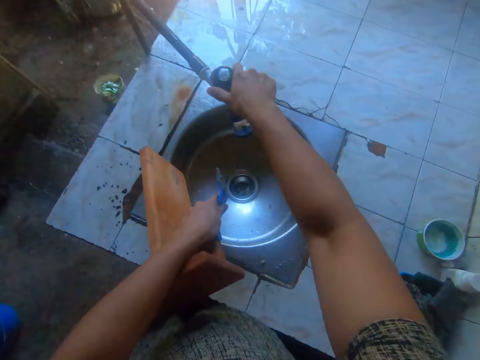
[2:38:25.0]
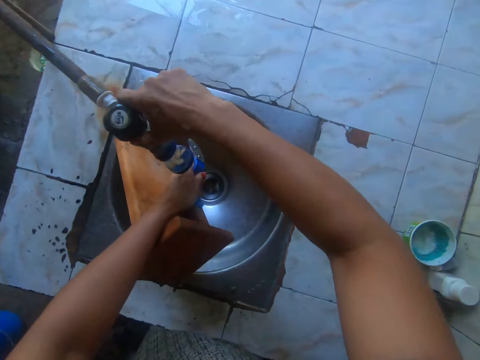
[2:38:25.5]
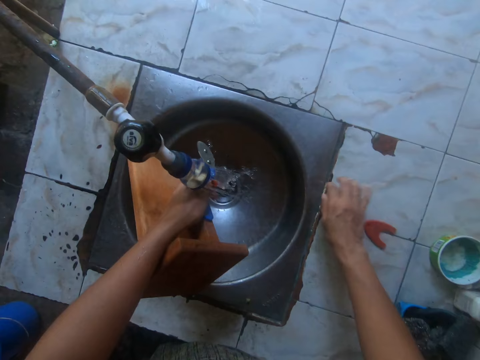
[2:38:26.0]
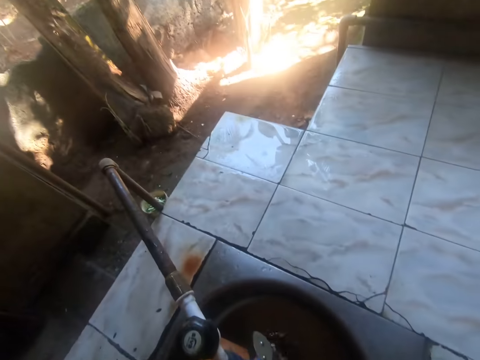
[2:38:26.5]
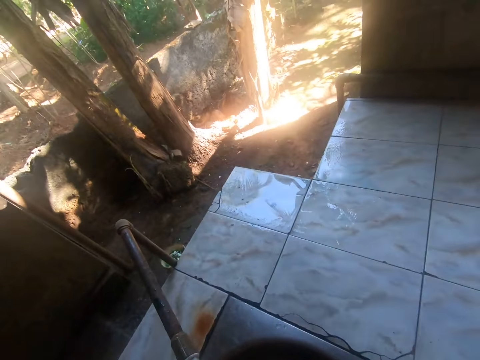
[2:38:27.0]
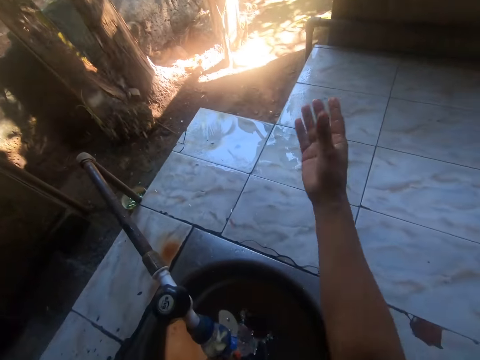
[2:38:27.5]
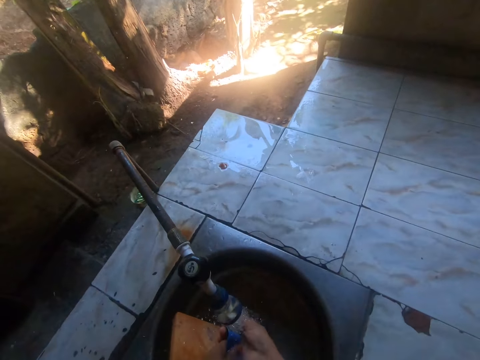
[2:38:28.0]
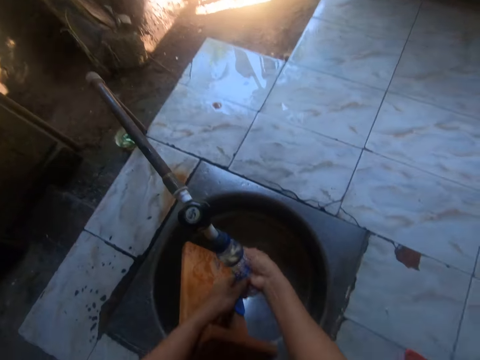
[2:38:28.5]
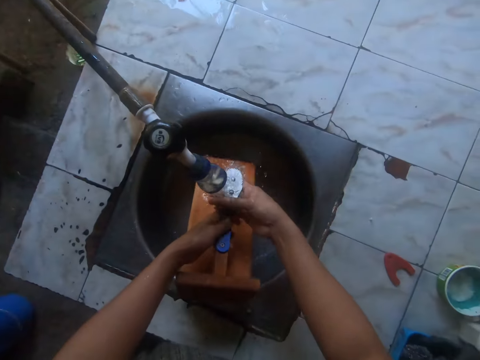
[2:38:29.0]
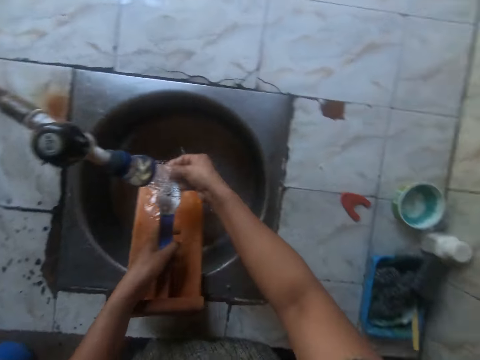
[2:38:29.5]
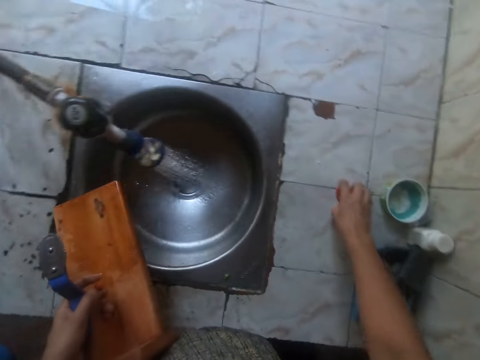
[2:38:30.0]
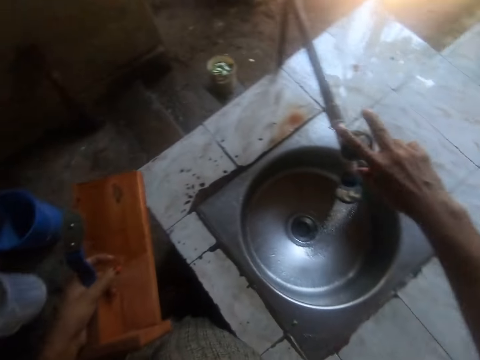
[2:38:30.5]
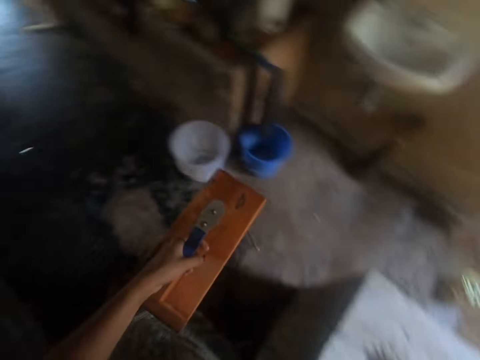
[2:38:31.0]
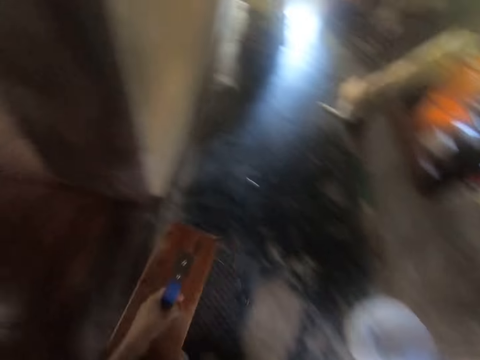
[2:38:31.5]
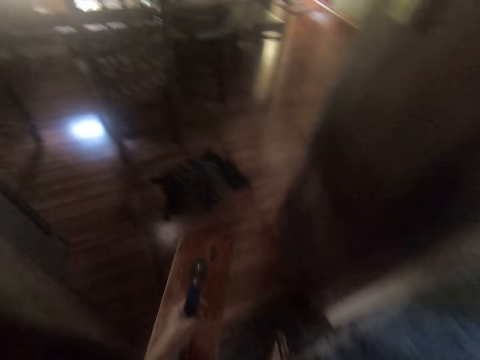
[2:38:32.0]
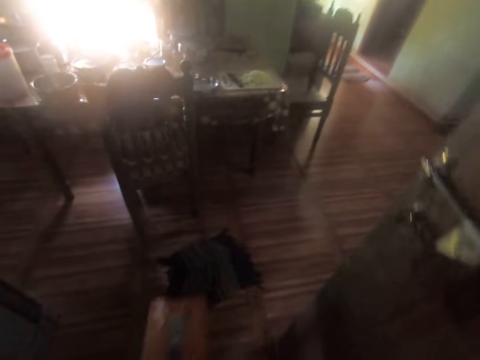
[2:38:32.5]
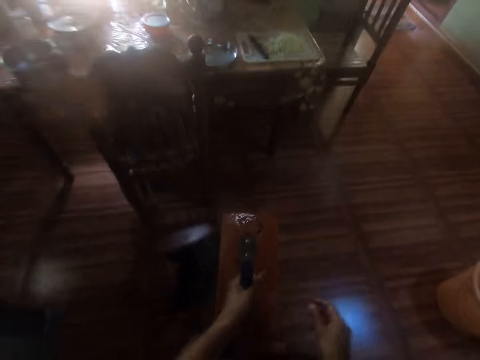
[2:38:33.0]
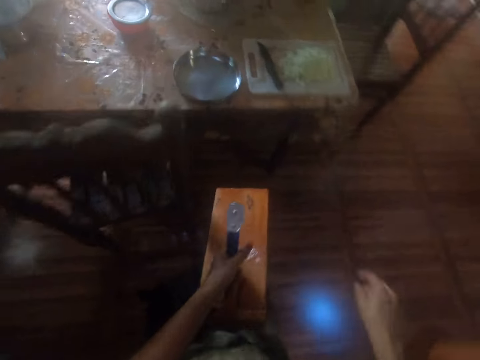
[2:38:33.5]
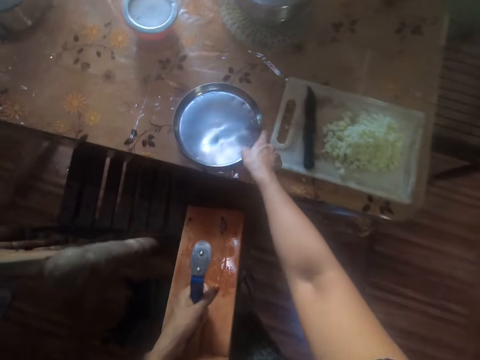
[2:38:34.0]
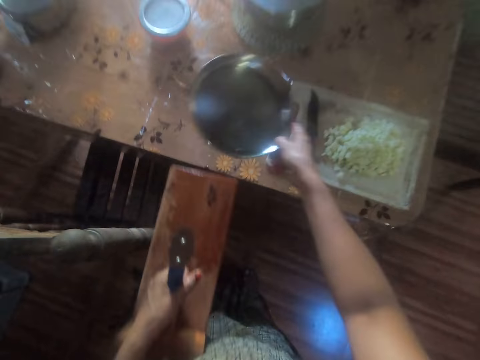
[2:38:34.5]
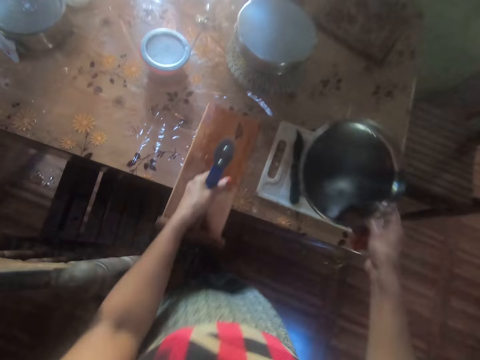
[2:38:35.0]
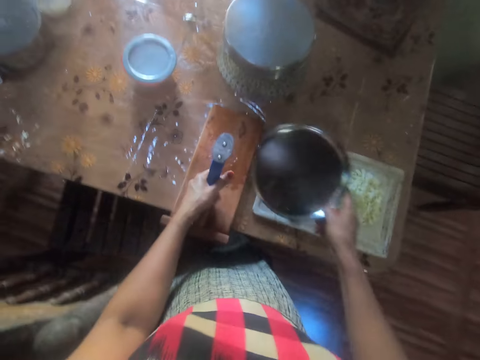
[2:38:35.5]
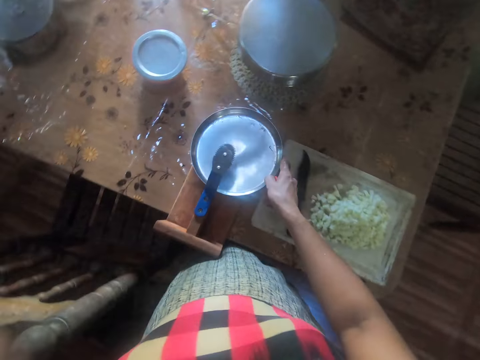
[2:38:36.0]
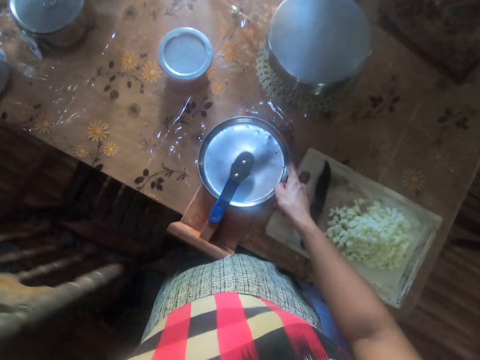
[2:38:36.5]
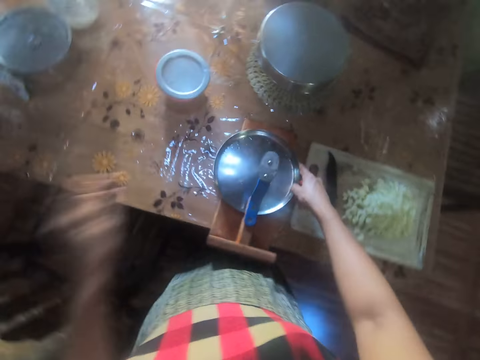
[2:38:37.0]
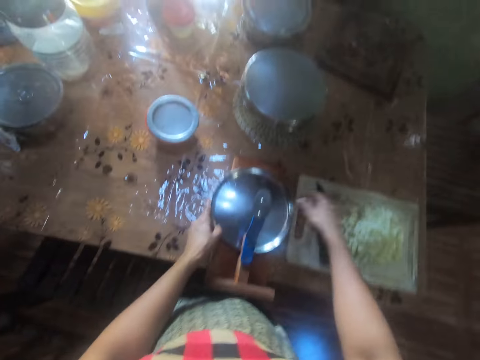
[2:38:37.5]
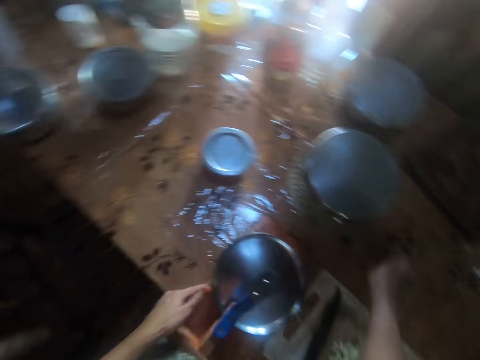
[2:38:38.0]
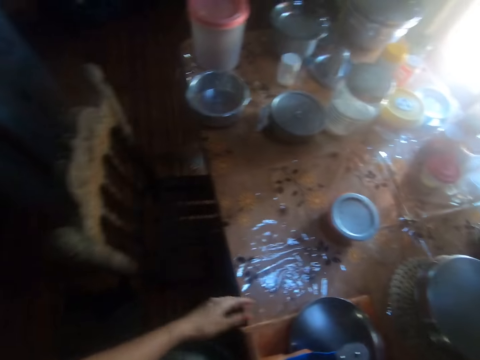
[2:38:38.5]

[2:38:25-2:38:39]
The camera wearer opens a sink tap with her right hand. She rinses the wooden blender or coconut grater with both hands with tap water in the sink. She drops the cover in her right hand on the sink. She picks up the cover of the coconut grater from the sink. She closes the sink tap with her right hand. She walks around the house. She carries the bowl from the table with her right hand. She drops the wooden blender on the table. She puts the bowl in her right hand on the wooden blender. She moves the chair on the floor. She holds the bowl on the coconut grater with both hands.

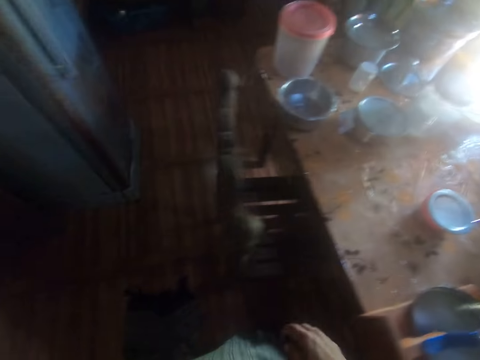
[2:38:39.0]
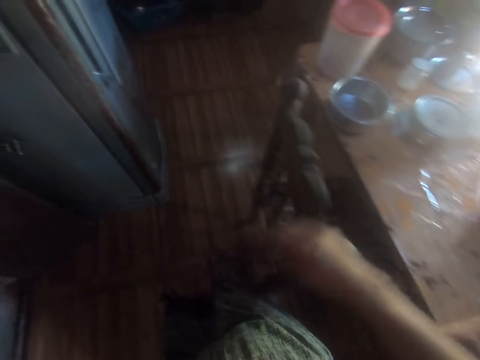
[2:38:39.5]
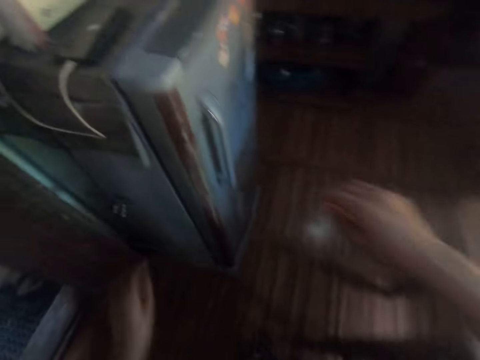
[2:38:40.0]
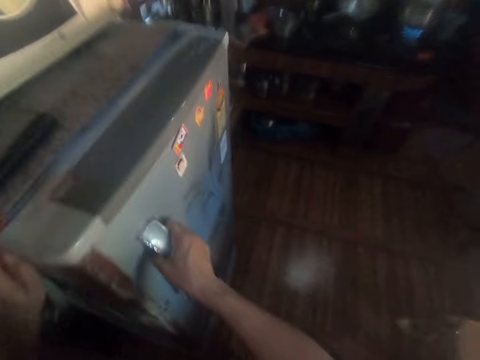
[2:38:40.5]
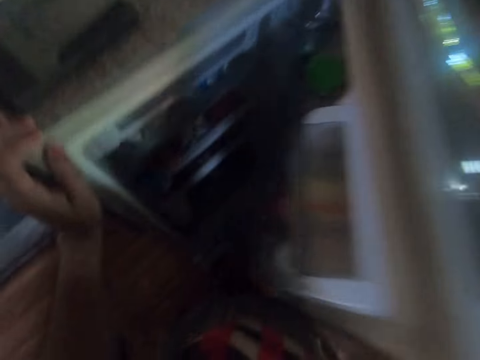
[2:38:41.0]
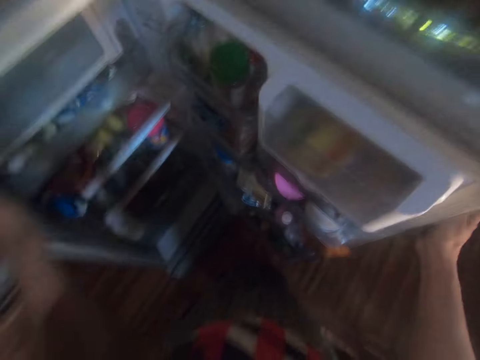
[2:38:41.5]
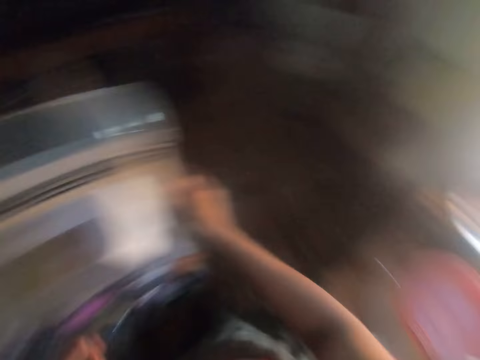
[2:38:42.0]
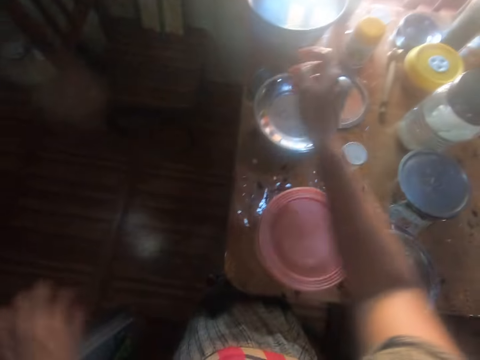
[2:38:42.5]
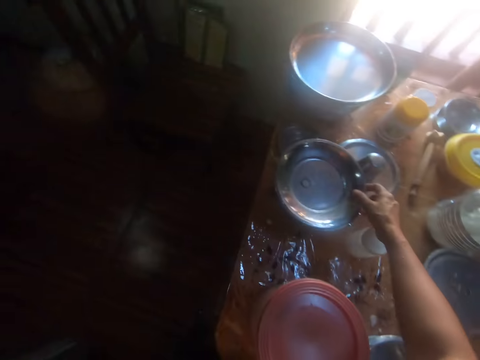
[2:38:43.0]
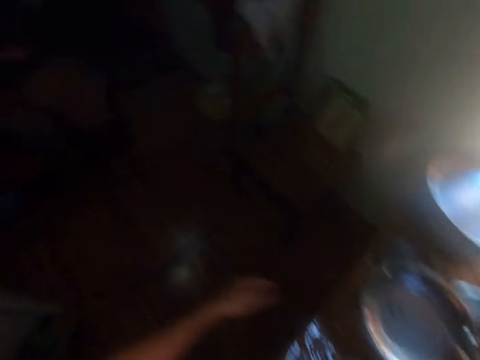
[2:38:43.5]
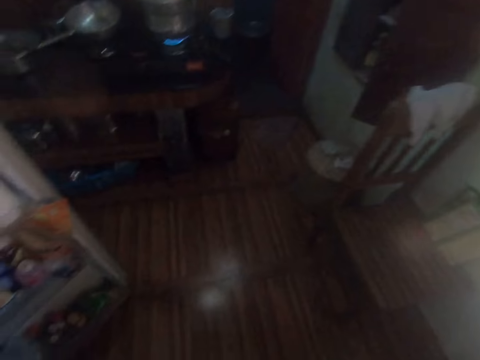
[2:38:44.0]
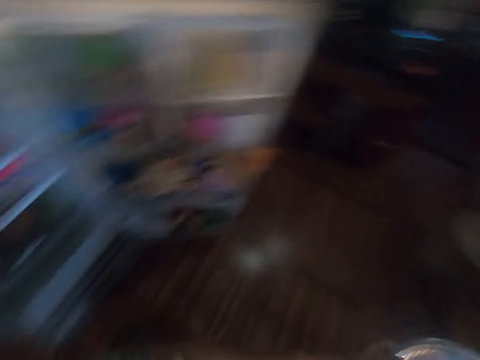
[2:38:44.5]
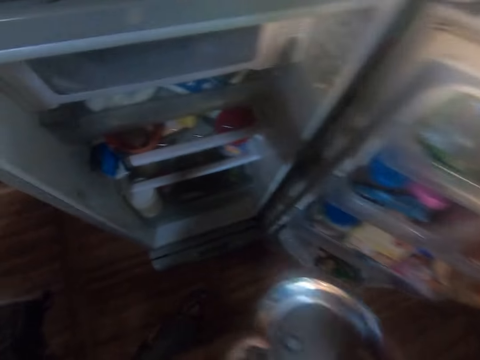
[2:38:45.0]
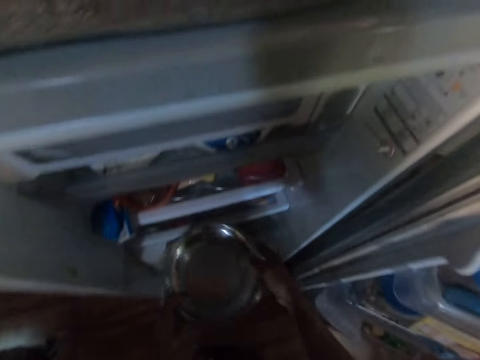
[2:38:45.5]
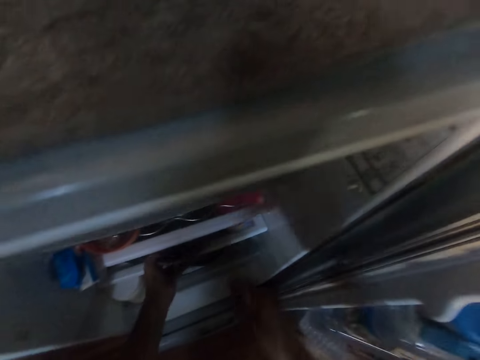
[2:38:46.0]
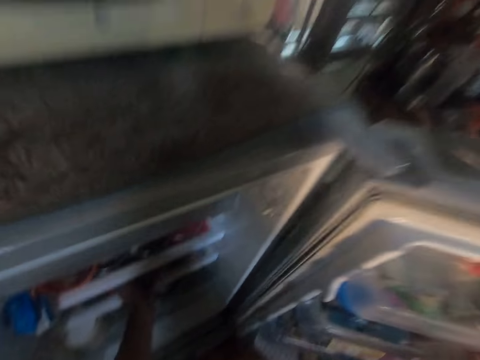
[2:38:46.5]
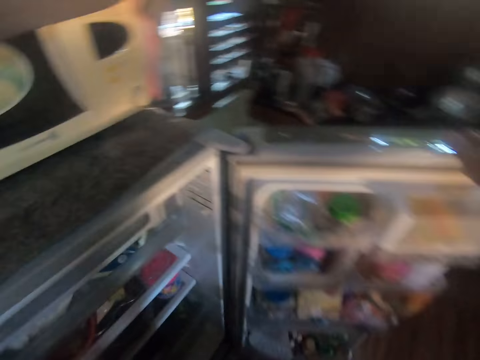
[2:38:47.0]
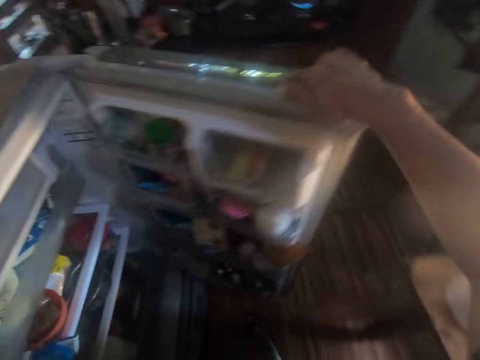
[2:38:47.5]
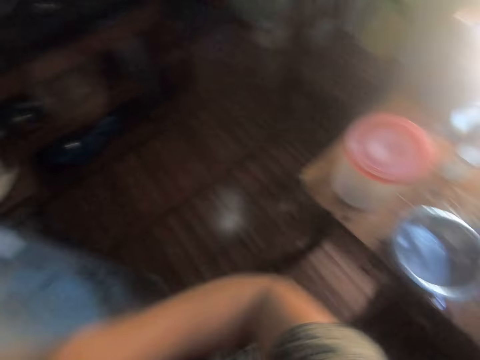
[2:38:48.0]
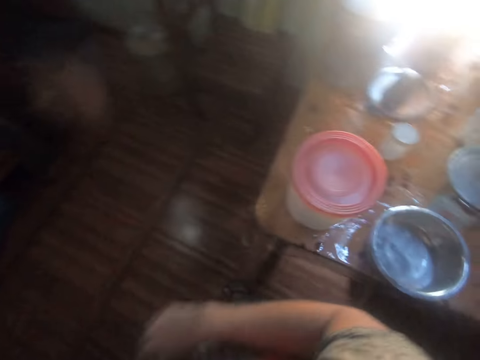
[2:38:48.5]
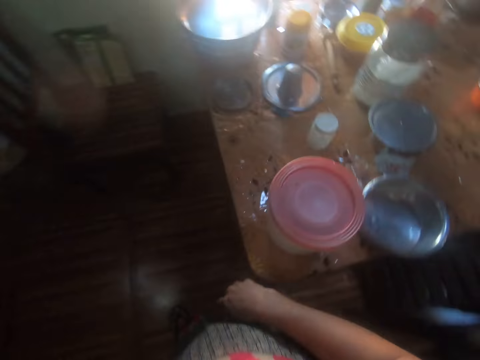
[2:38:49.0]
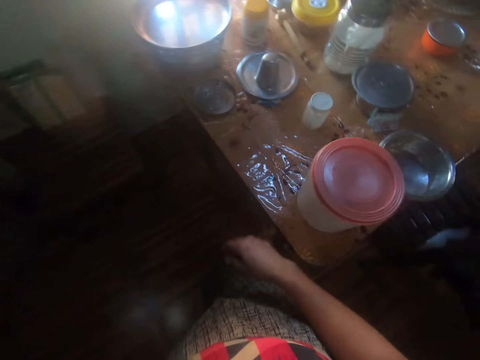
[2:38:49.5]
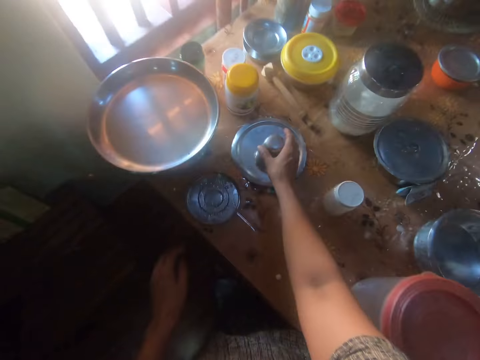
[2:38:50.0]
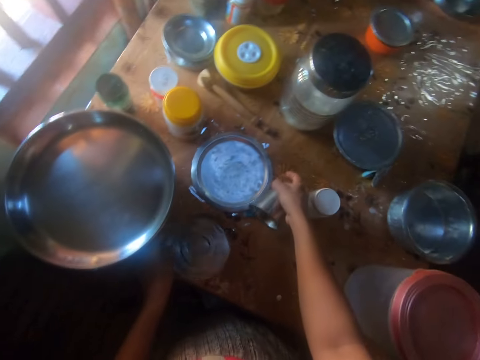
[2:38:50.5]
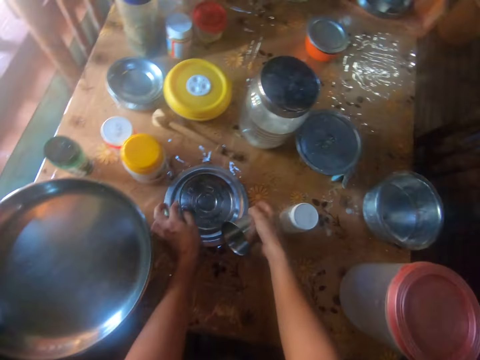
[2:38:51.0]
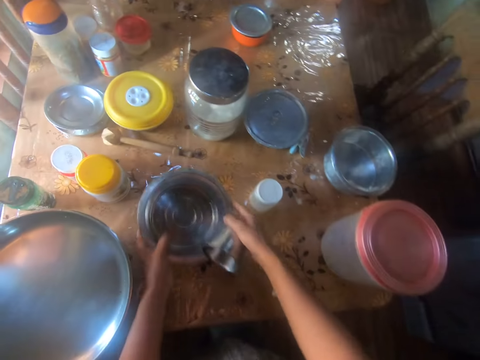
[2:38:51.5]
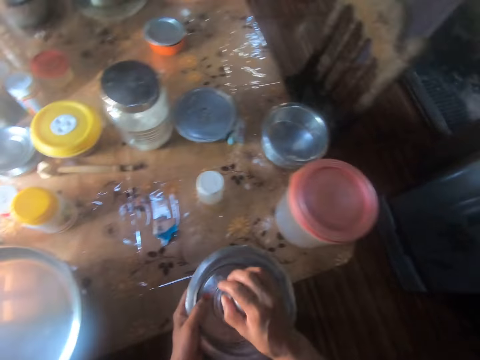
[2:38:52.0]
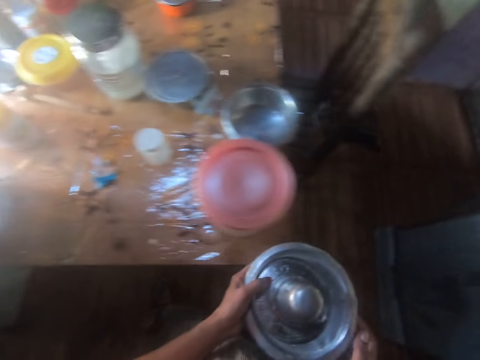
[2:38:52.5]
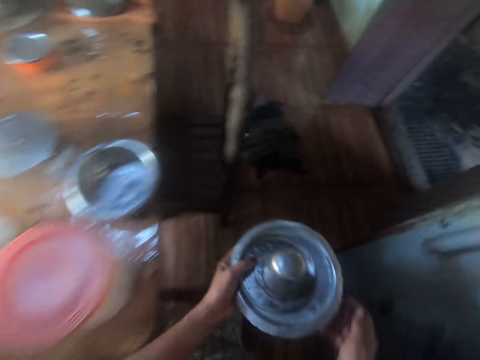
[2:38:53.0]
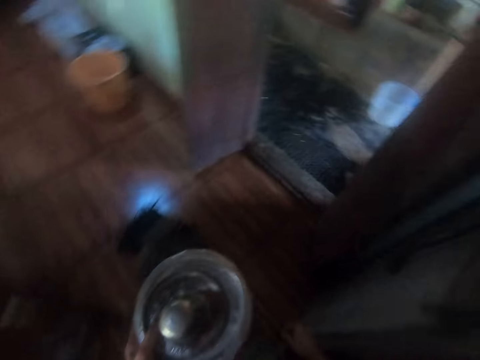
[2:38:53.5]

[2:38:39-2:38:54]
The camera wearer walks around the house. She opens the fridge with her right hand. She looks around the house. She carries a bowl on the table with both hands. She looks around the house. She puts the bowl in the fridge. She closes the fridge with her right hand. She picks up a cup with her right hand. She picks up a bowl from the table with her left hand. She picks up the lid and the plate from the table with her hands. She places the cup in her right hand on the lid and plate in her left hand. She moves towards the sink. She walks out of the dining room.
